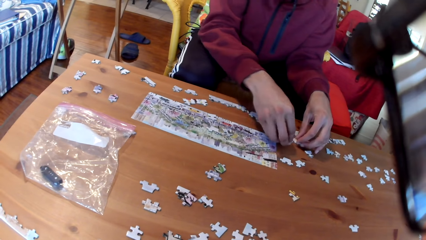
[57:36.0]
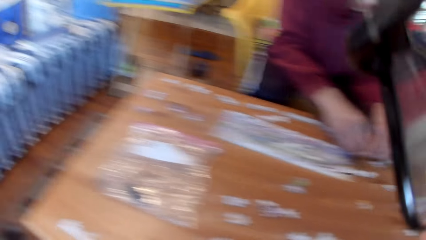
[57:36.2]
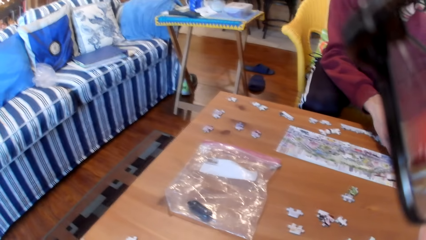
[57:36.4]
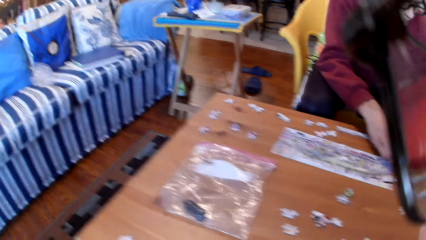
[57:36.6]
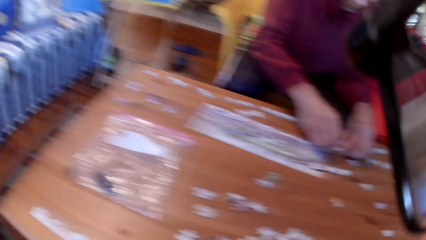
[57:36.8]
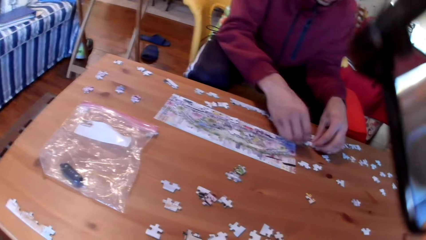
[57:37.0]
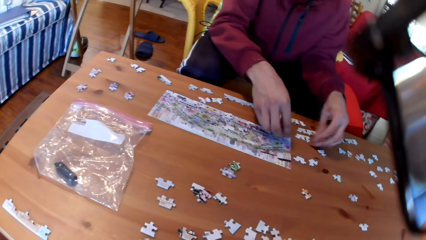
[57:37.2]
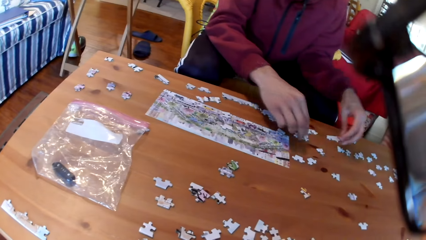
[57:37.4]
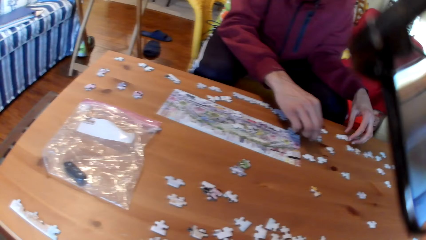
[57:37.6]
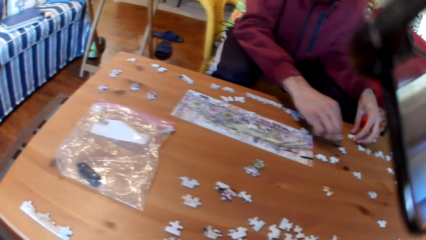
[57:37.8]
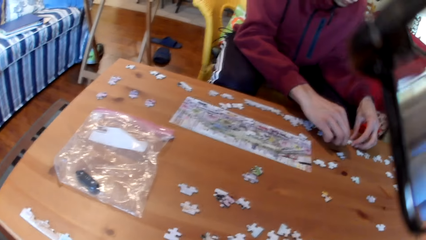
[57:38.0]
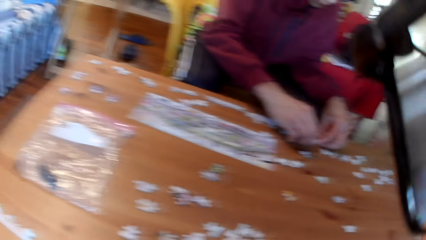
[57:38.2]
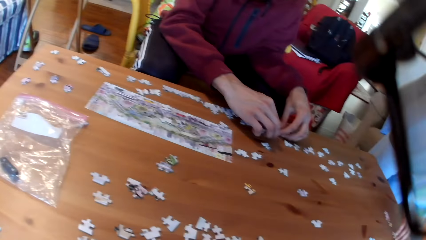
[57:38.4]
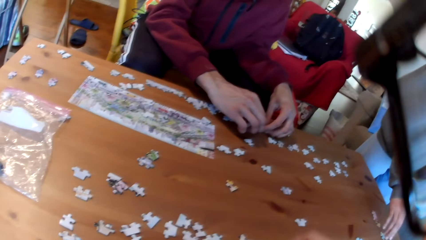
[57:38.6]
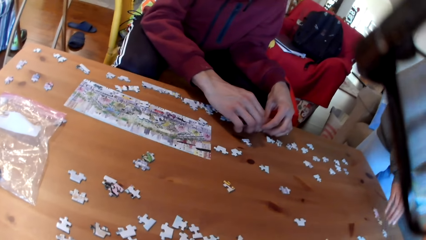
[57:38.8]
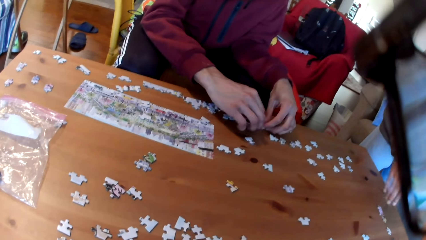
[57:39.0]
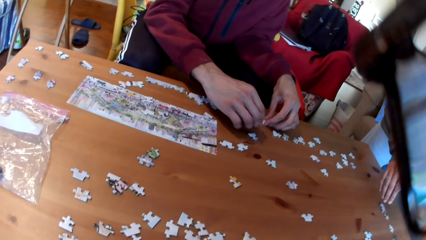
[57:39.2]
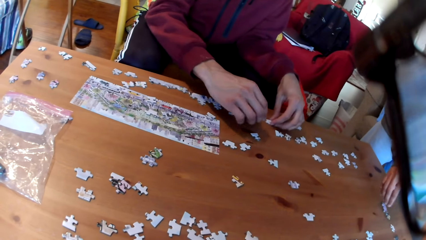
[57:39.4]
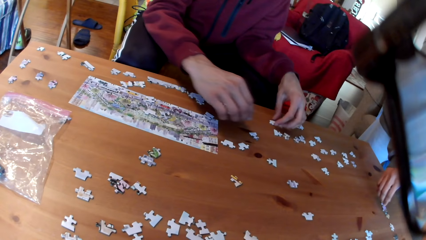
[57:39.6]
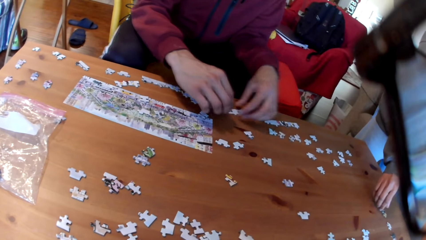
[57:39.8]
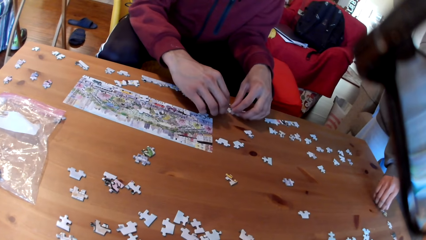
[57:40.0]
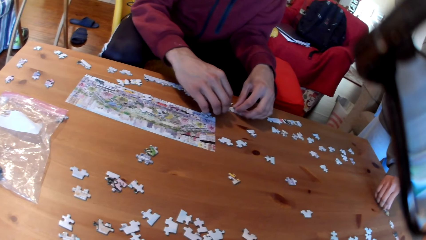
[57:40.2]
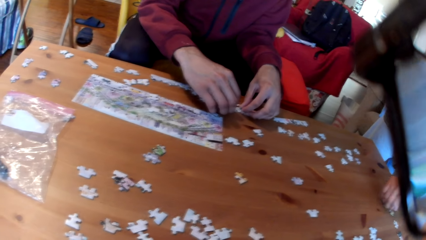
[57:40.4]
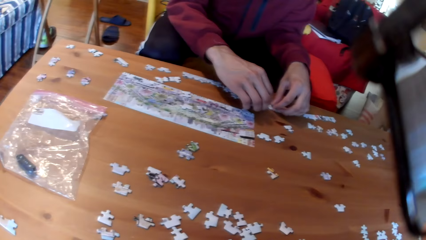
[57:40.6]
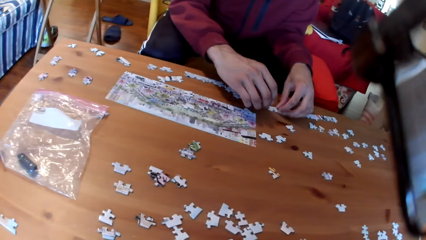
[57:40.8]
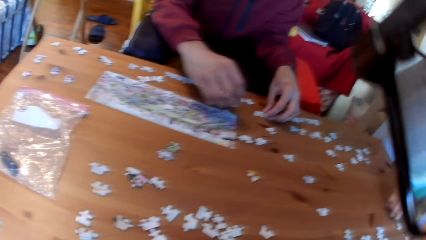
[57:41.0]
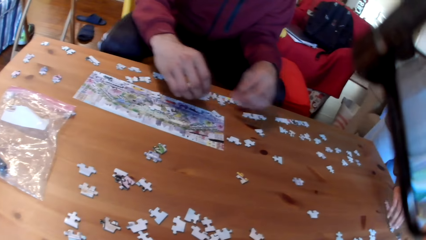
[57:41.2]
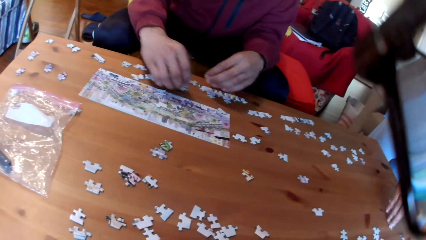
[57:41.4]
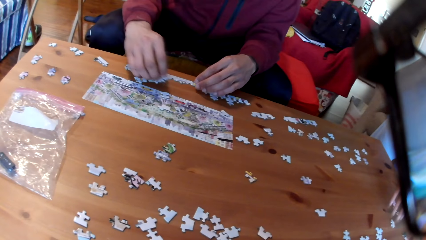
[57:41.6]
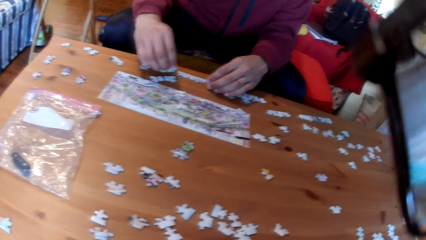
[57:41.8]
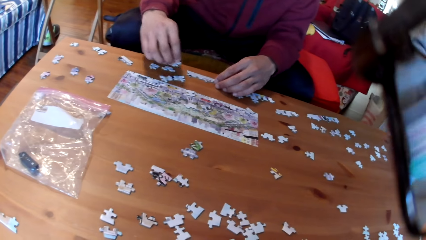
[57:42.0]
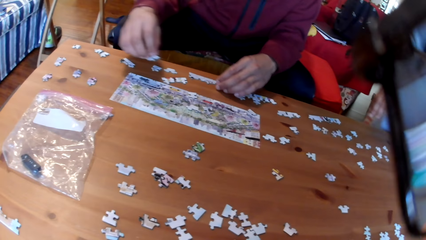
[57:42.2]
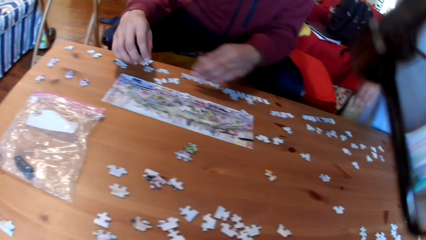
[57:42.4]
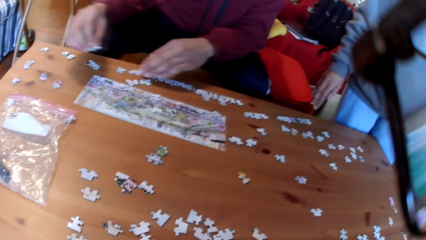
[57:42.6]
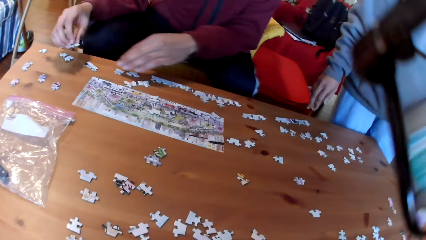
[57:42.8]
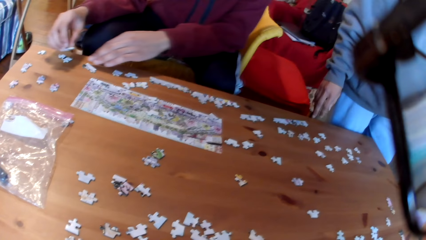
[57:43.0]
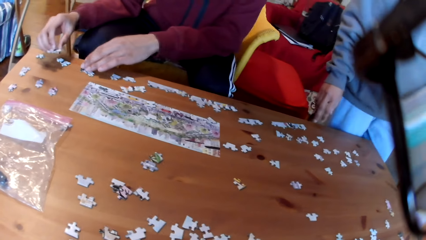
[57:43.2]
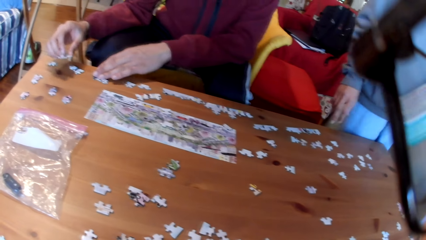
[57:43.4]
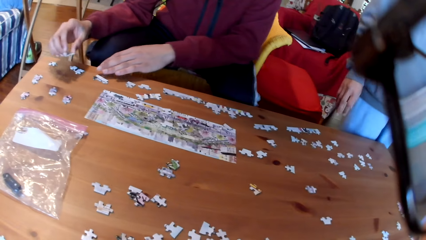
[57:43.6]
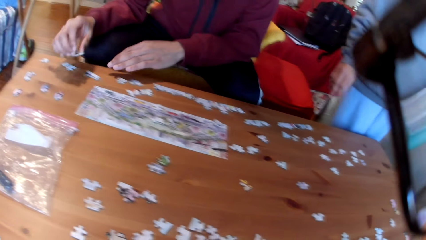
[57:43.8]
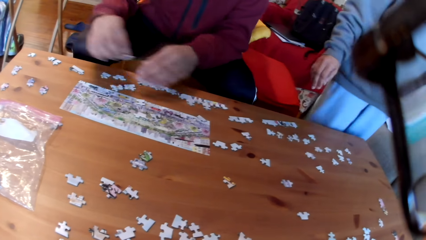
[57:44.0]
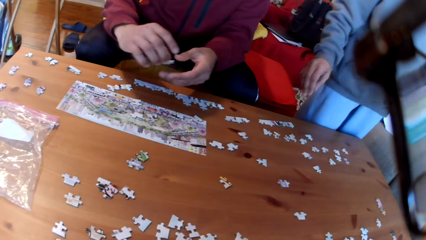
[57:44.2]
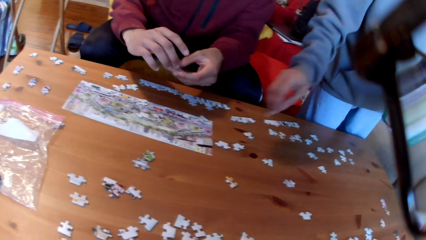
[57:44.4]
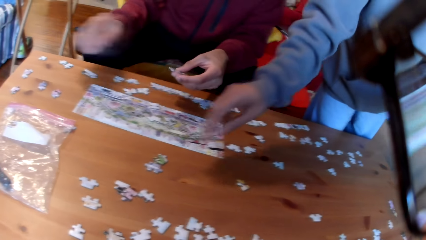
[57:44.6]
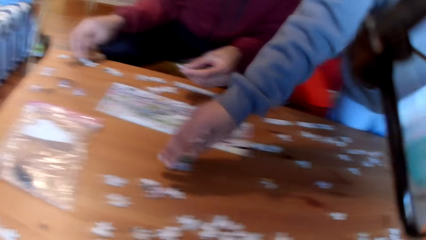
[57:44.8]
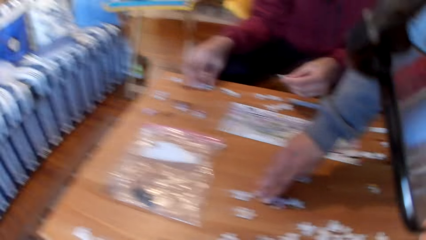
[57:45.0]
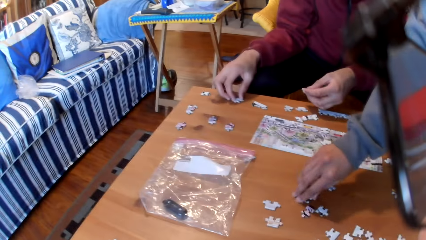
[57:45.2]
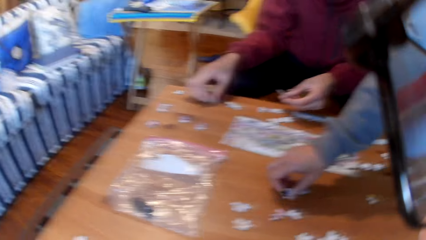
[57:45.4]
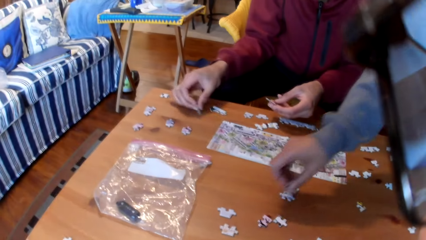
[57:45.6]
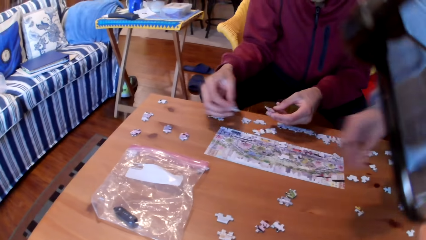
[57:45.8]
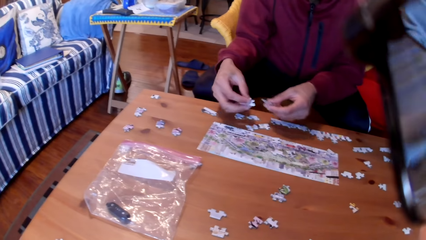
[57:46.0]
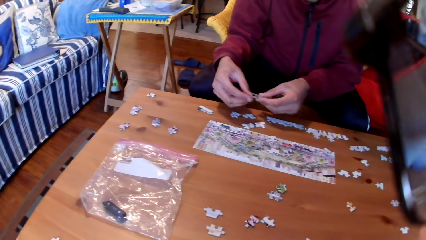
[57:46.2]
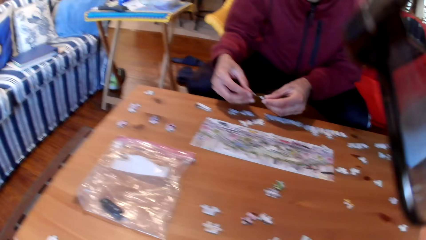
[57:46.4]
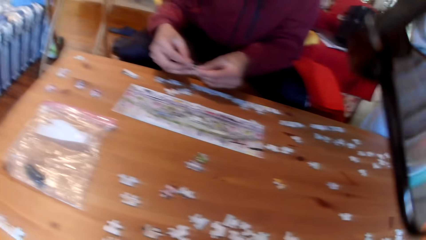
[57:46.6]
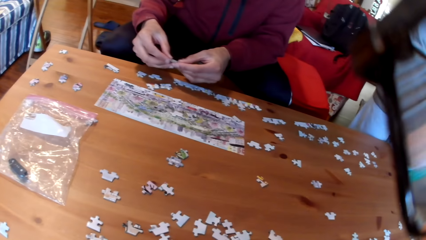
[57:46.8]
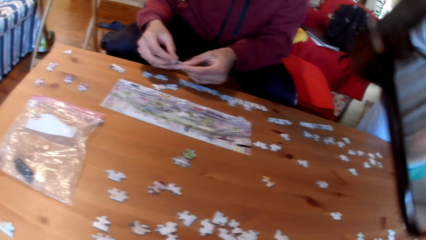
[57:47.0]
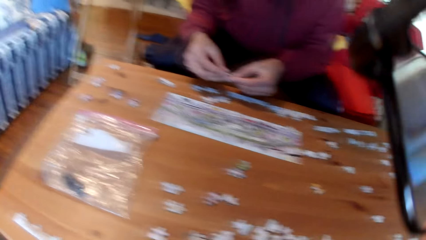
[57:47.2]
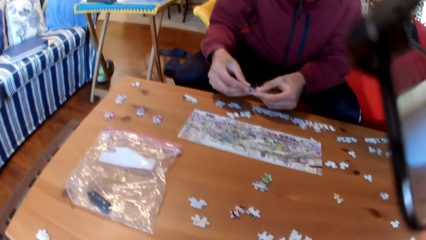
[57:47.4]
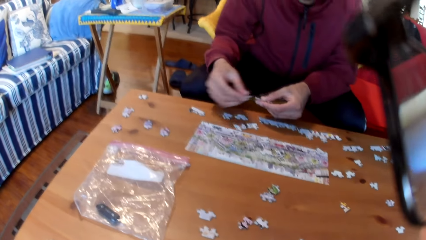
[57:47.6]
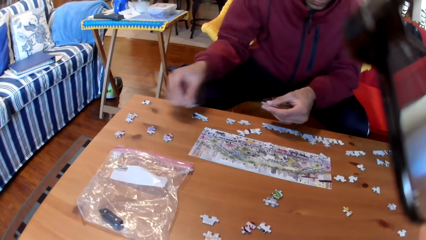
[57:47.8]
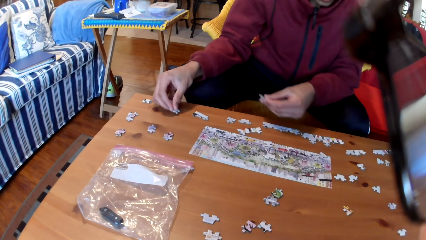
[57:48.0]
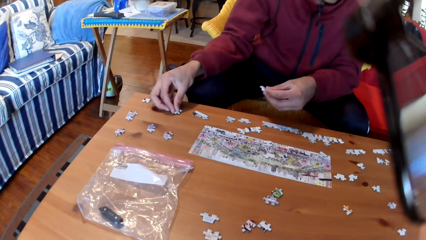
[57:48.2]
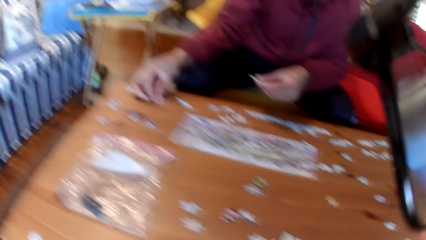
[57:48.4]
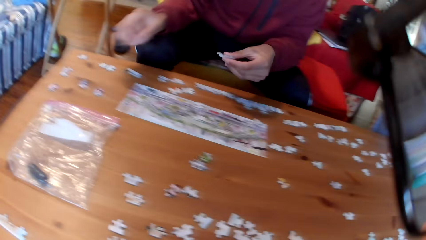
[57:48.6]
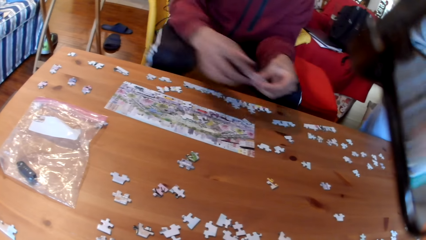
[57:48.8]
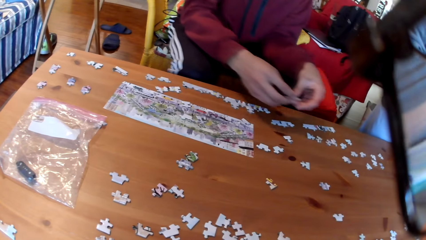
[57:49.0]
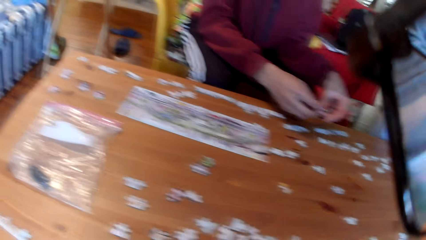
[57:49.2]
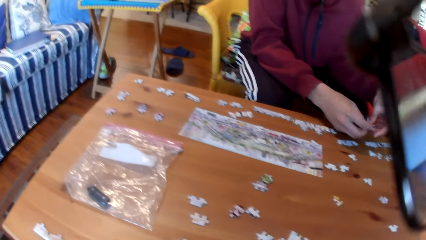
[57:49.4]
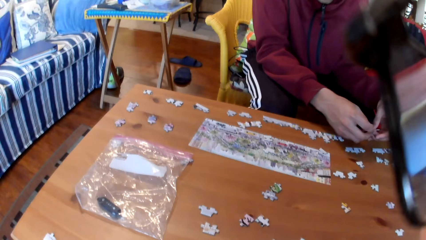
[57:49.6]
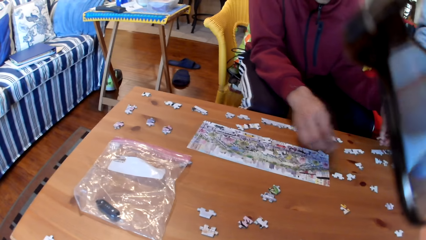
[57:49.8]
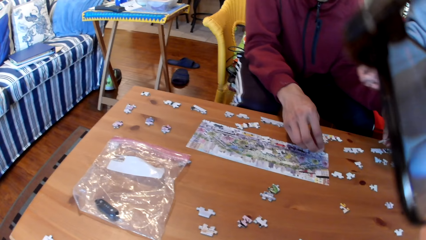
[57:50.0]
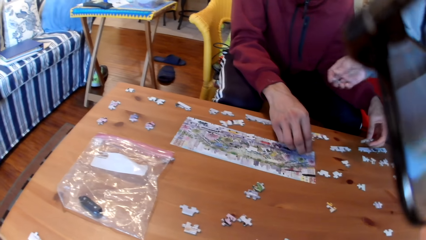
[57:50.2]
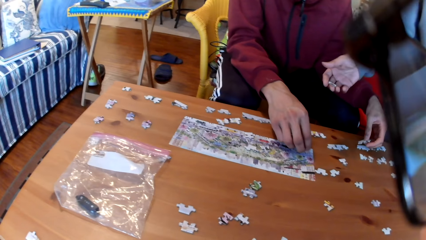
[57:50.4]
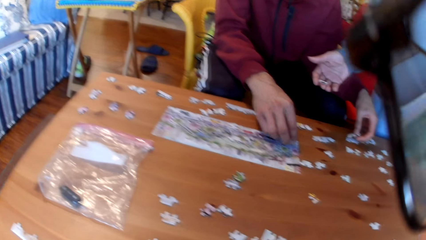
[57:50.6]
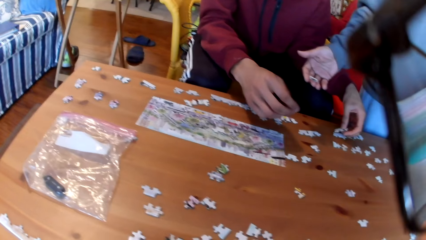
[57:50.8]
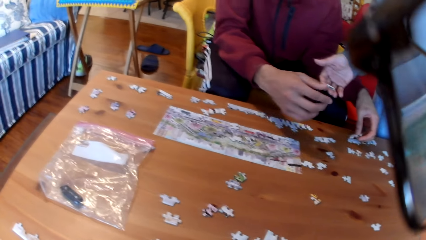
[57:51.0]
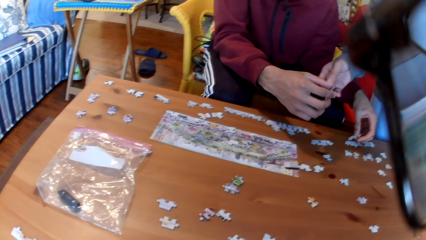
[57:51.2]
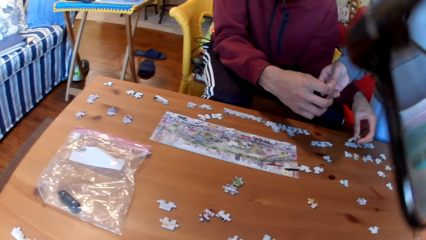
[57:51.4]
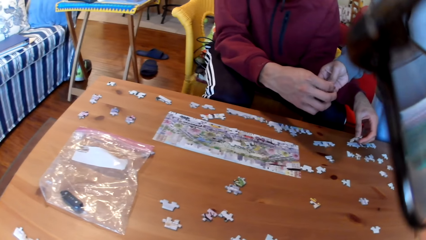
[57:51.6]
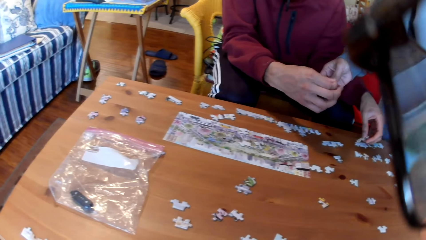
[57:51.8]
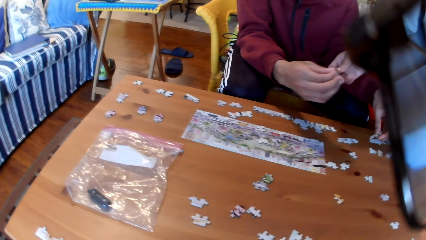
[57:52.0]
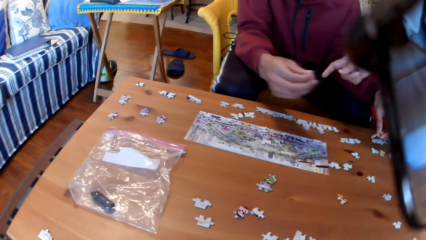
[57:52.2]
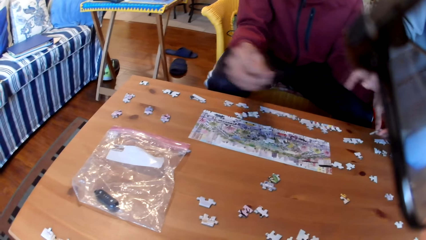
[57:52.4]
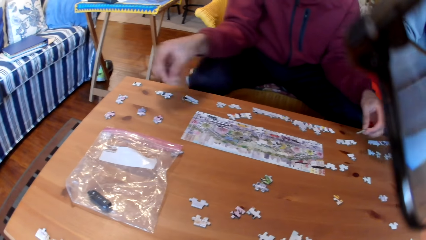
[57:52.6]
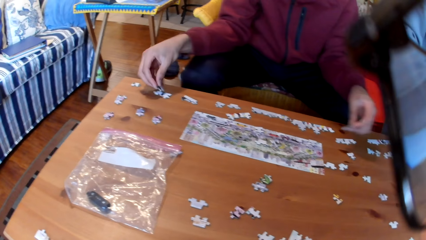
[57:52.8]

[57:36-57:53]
A man moves the puzzle. The camera wearer looks at the table. The man joins the puzzles. A woman touches the puzzles on the table. The man joins the puzzles. The woman arranges the jigsaw puzzles on the table. The man moves the hands on the table. The woman pauses to arrange the jigsaw puzzles. The woman takes a puzzle. The woman arranges the jigsaw puzzles on the table. The man takes a puzzle. The man arranges the jigsaw puzzles on the table, joins the puzzles, puts the puzzle on the table, and moves the puzzle on the hand. The woman hands the man a puzzle.
